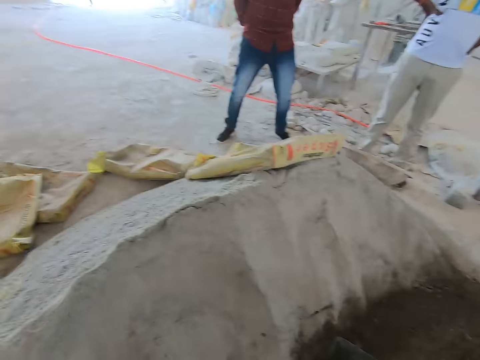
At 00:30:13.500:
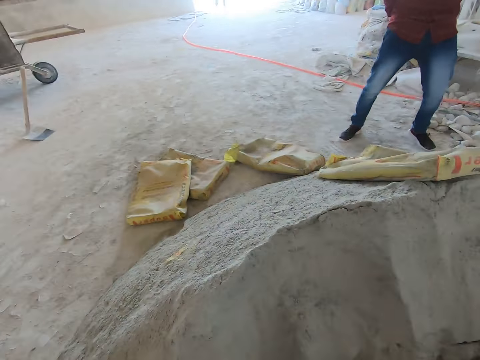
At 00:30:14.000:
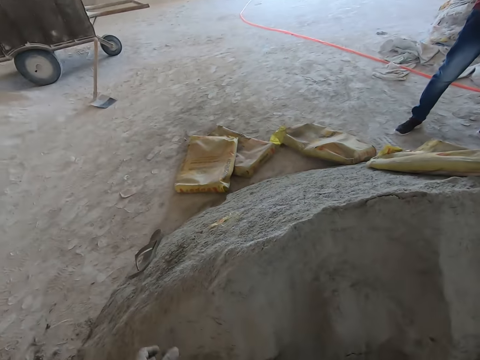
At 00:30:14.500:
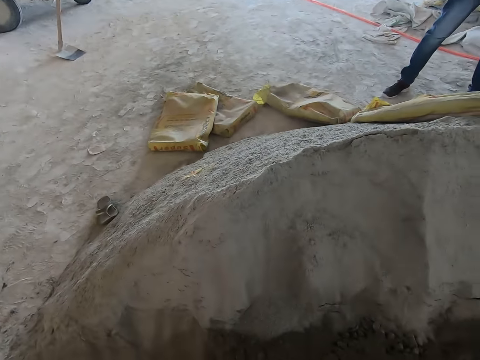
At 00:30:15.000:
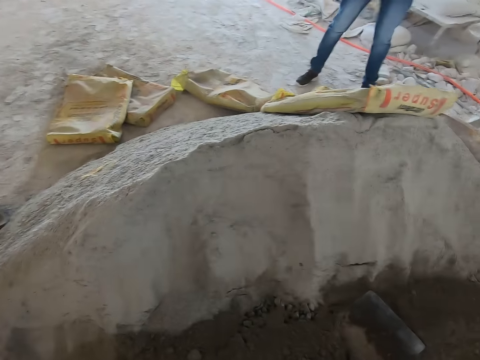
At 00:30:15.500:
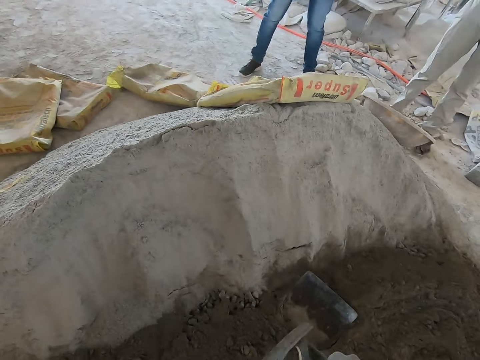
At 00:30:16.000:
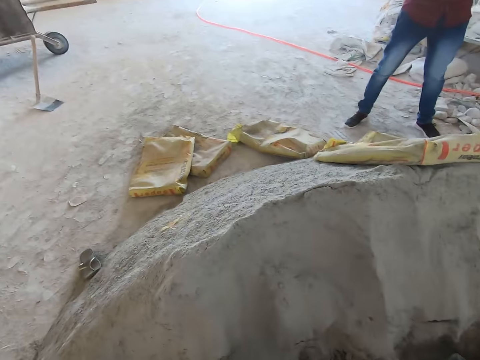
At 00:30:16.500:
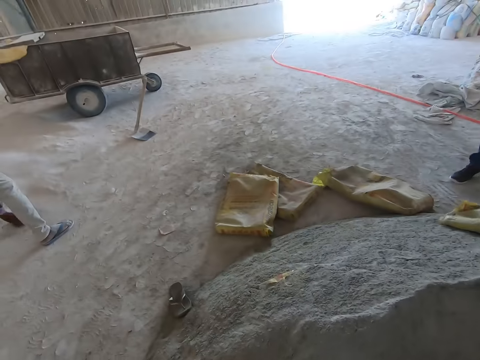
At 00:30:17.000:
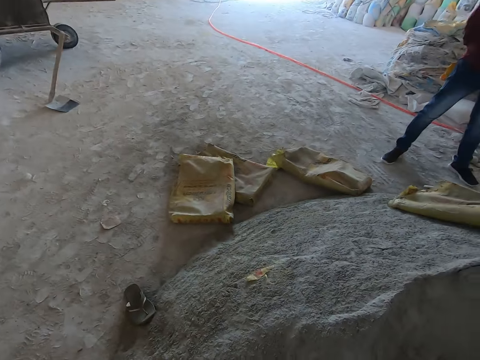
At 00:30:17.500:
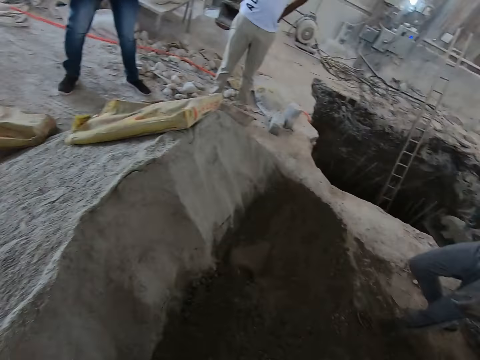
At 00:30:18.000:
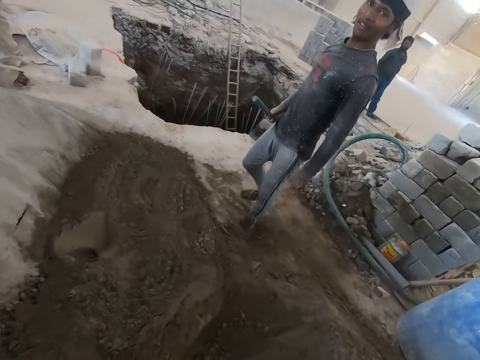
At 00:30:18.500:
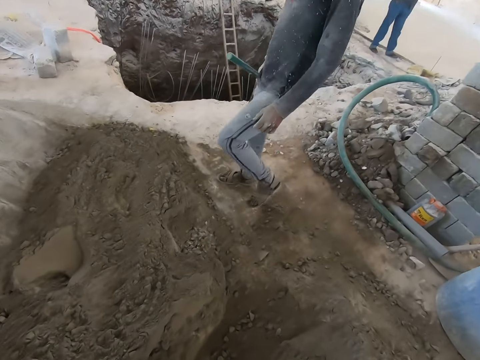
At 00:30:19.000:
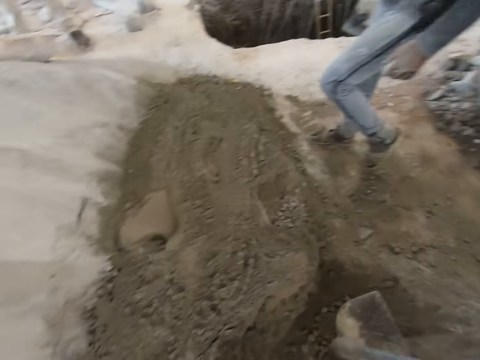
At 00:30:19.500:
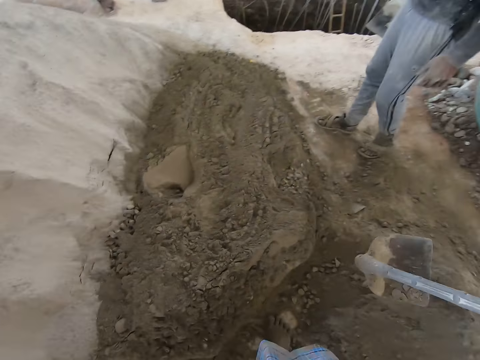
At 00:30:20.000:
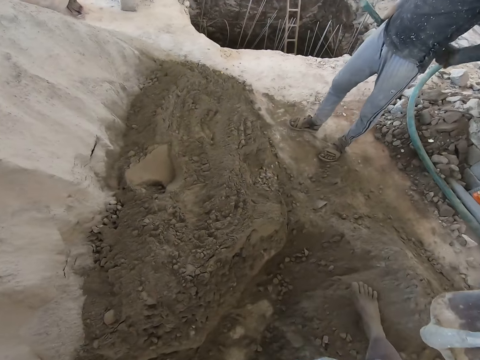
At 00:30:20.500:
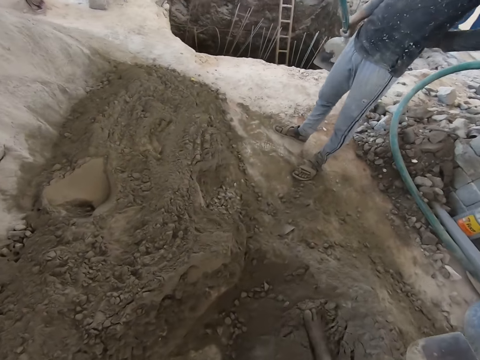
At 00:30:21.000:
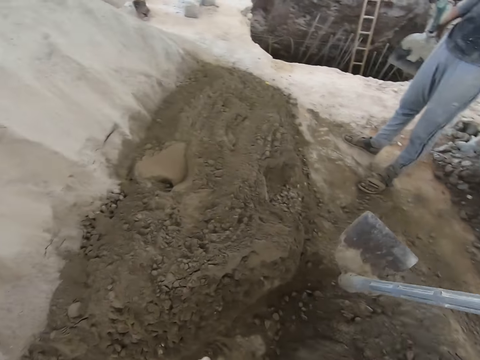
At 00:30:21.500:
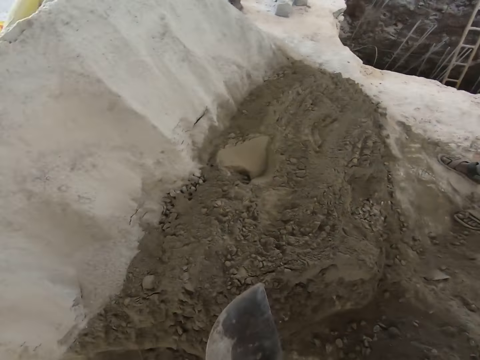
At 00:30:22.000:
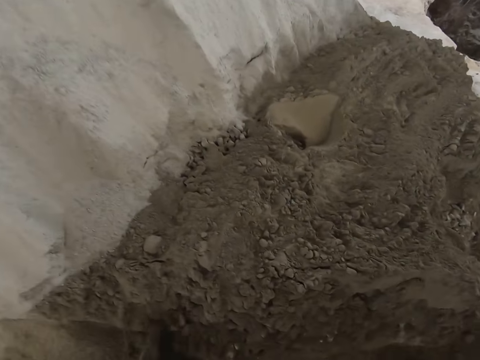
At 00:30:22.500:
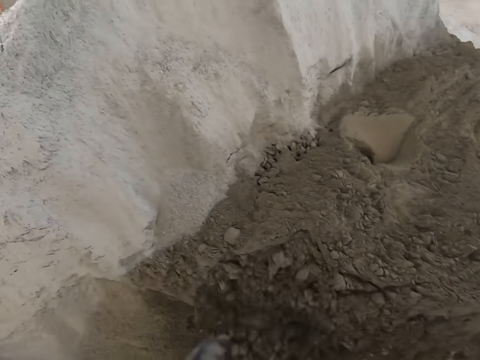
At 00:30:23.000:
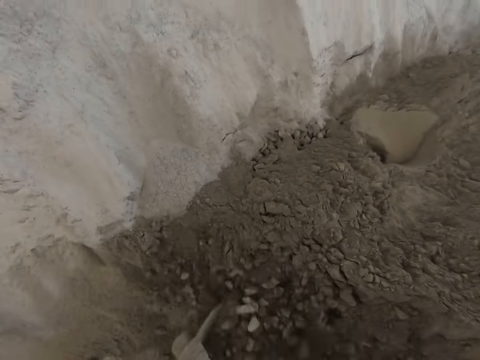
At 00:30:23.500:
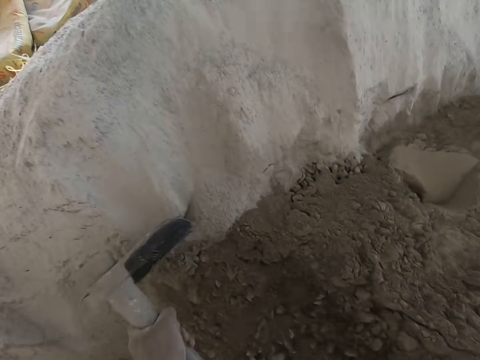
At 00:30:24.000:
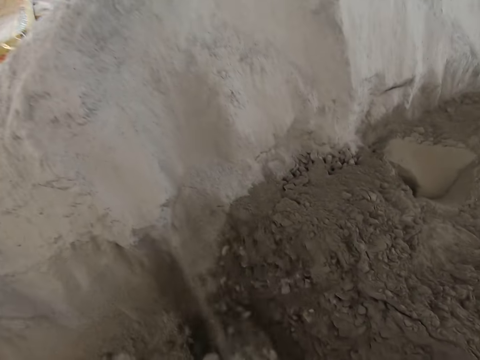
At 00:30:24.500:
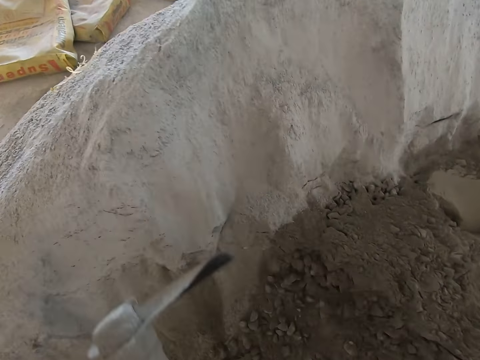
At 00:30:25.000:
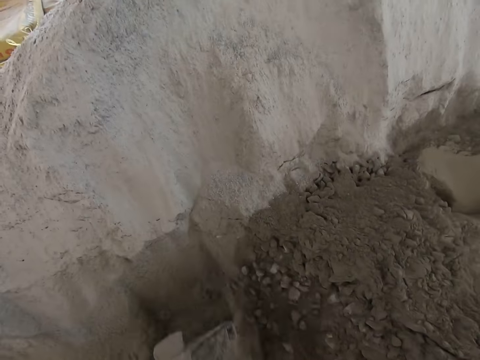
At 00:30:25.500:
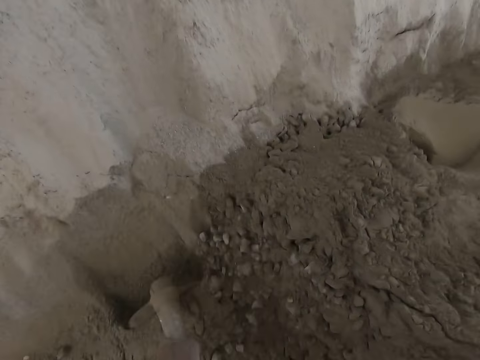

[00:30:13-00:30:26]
The camera wearer throws a slipper. A man taps both legs on the ground. The man adjusts his cloth with his left hand. The camera wearer uses the shovel to dig out sand. They mix the mortar with the hoe in both hands.

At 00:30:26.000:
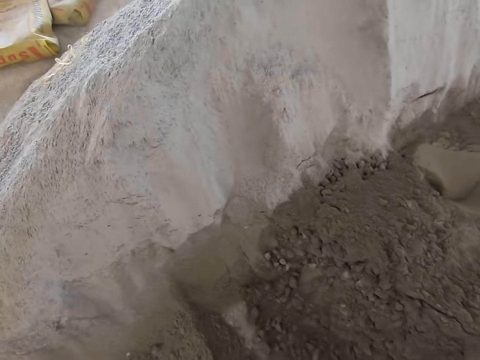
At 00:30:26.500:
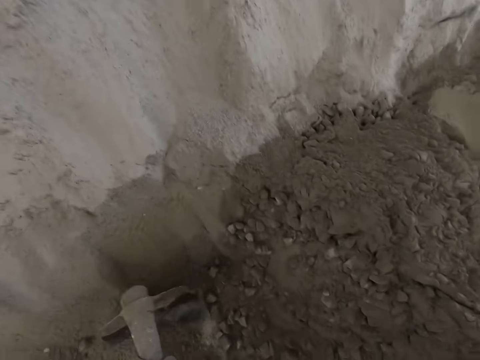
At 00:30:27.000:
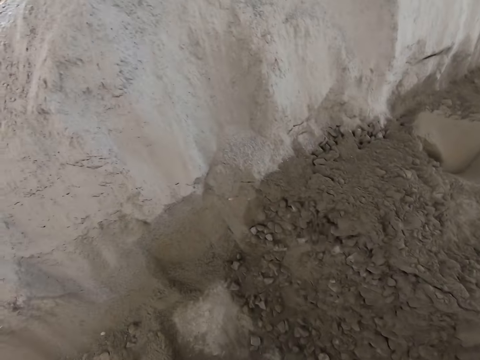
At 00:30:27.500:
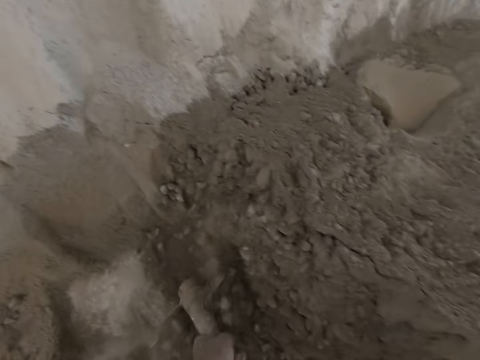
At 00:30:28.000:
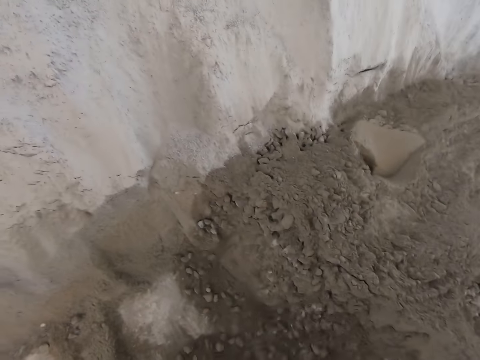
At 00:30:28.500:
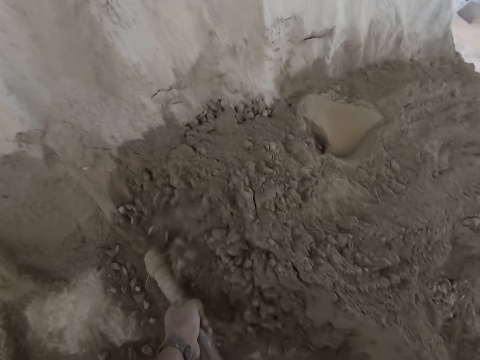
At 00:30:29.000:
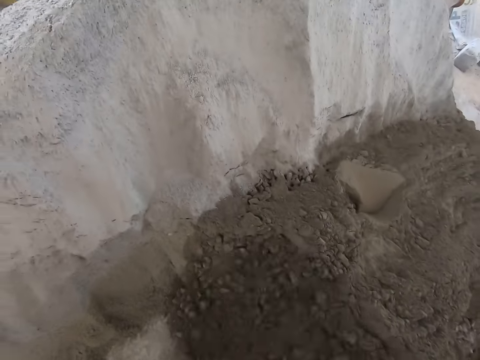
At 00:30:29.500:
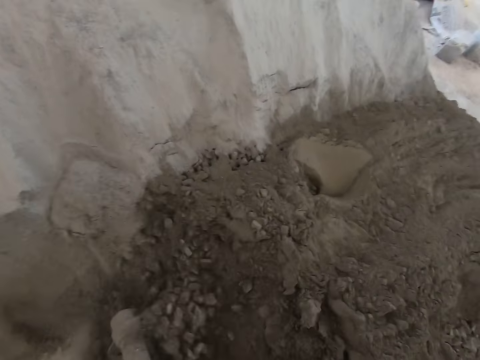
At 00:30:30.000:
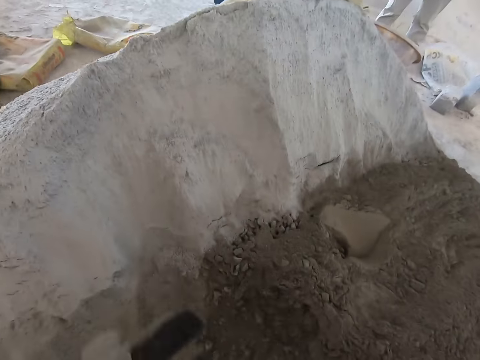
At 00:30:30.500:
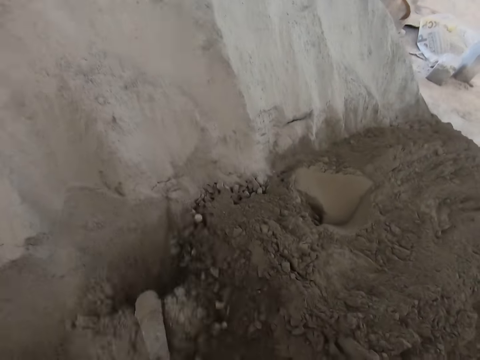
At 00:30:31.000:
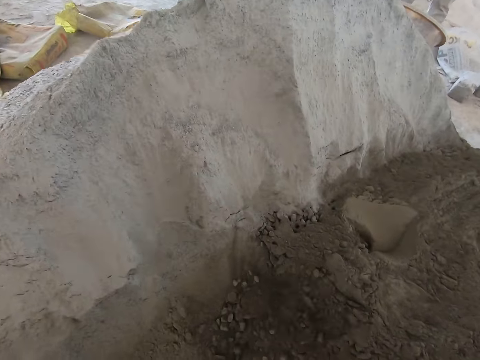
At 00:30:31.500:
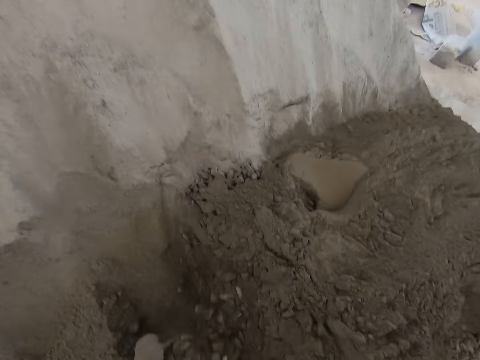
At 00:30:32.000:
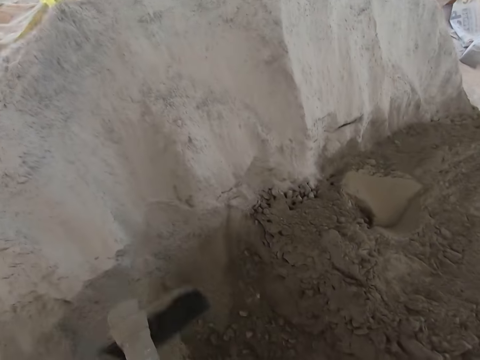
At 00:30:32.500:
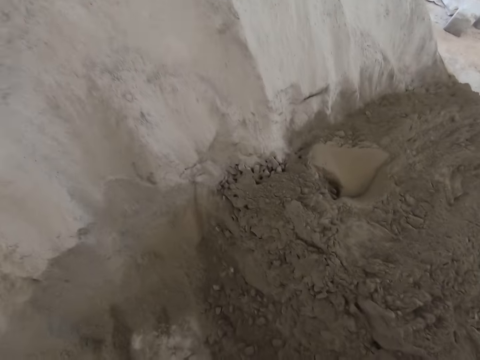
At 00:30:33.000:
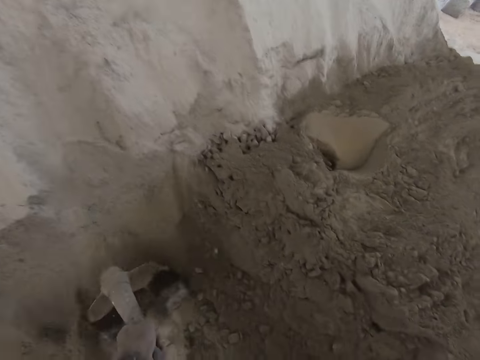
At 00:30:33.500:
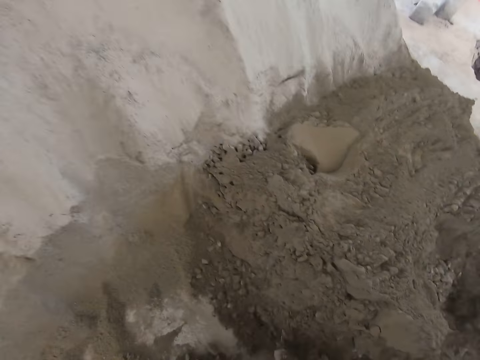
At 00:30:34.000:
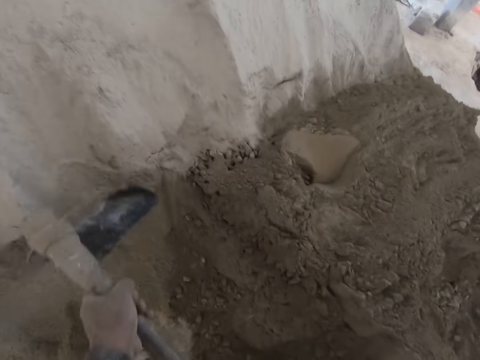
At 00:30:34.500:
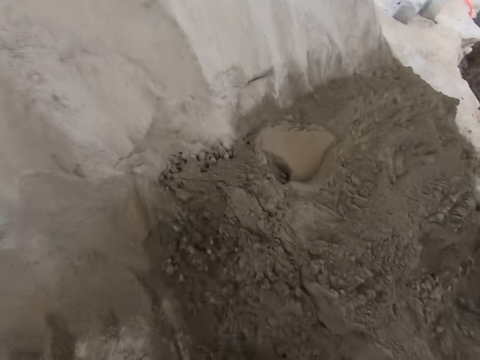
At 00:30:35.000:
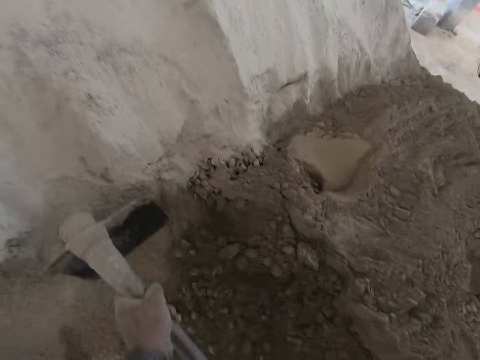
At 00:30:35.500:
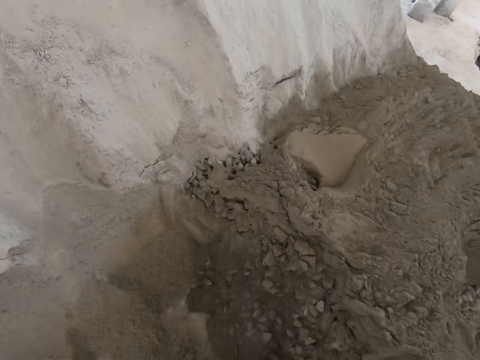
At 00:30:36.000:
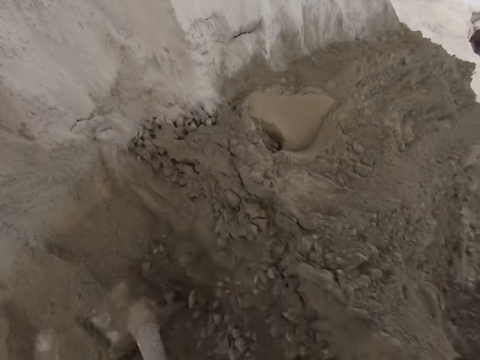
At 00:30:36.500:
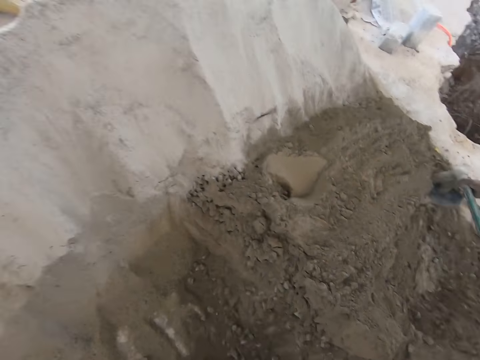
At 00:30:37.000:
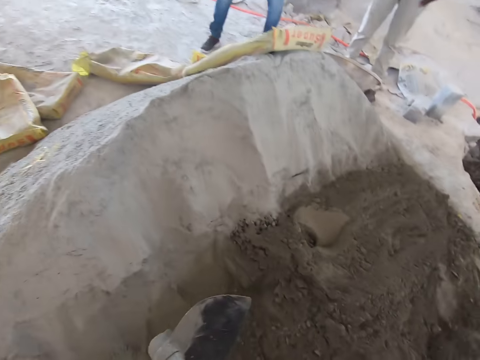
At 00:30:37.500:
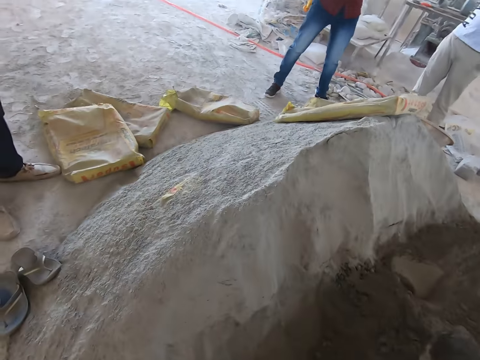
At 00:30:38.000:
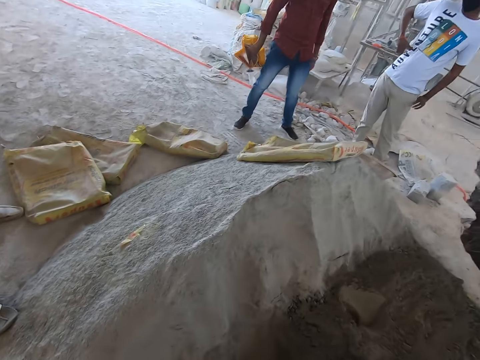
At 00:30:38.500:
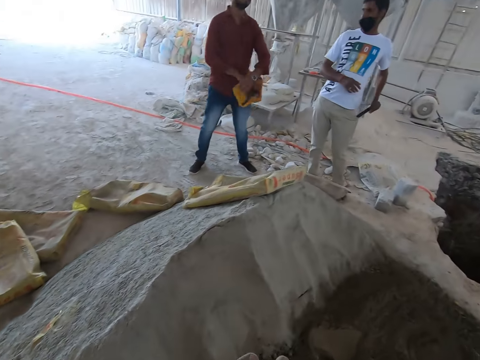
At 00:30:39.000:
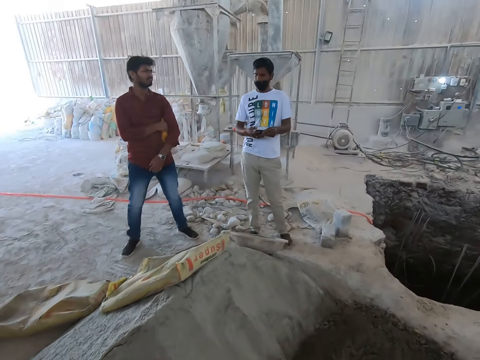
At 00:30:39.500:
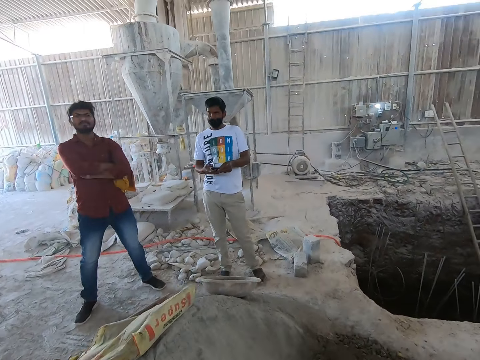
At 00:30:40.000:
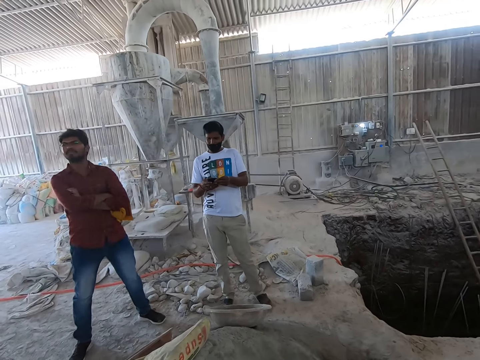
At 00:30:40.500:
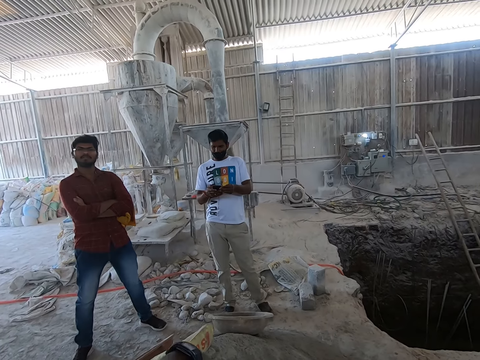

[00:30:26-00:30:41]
A man speaks to the camera wearer and another man. The first man removes a mobile phone from his pocket with his left hand. The other man places something in his left arm with his right hand. The first man operates the mobile phone with both hands.
